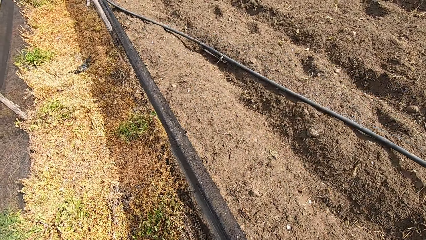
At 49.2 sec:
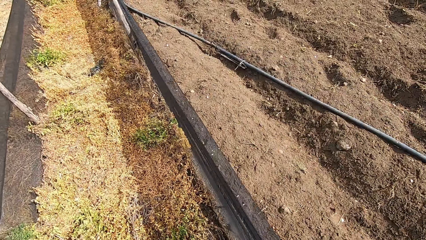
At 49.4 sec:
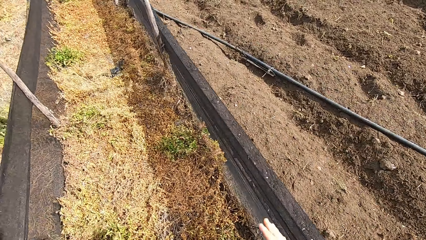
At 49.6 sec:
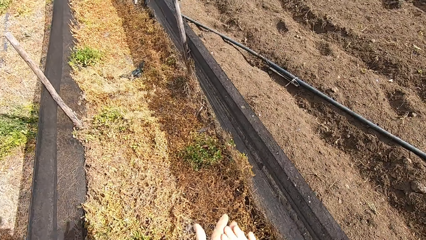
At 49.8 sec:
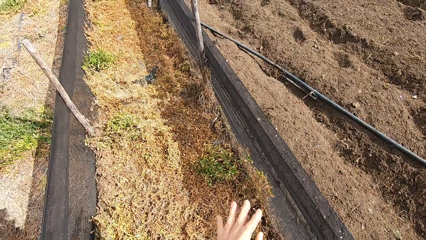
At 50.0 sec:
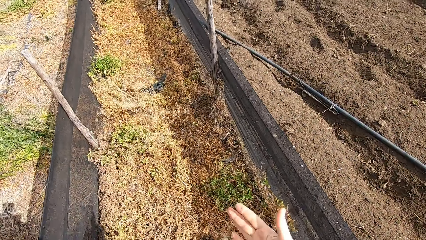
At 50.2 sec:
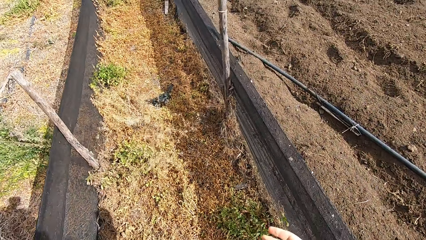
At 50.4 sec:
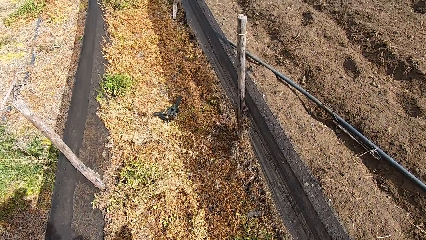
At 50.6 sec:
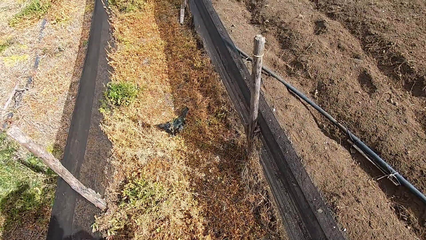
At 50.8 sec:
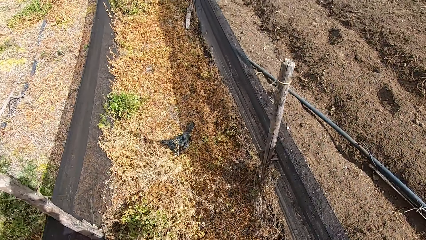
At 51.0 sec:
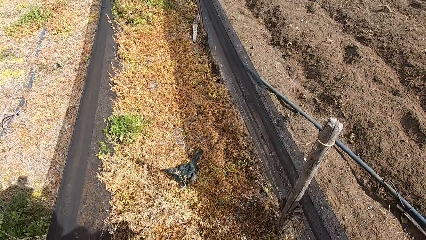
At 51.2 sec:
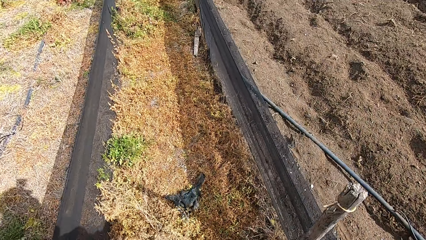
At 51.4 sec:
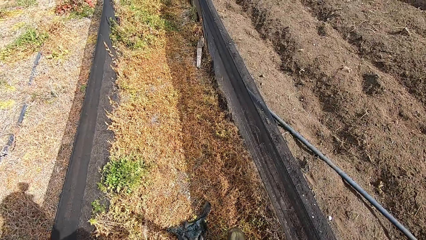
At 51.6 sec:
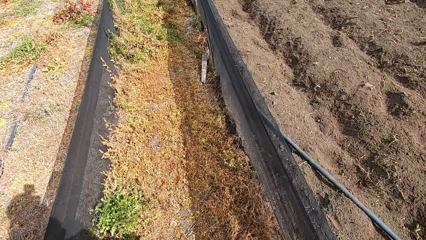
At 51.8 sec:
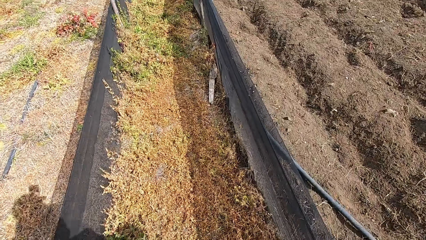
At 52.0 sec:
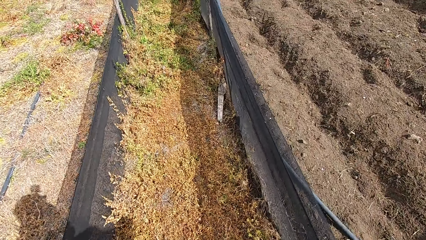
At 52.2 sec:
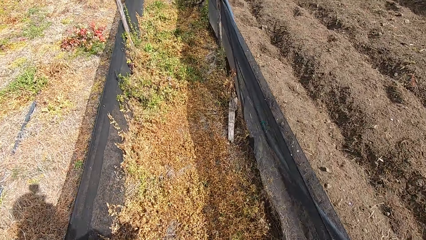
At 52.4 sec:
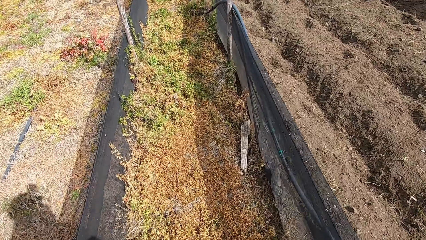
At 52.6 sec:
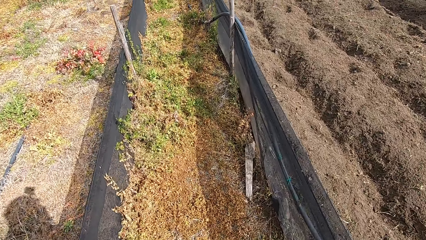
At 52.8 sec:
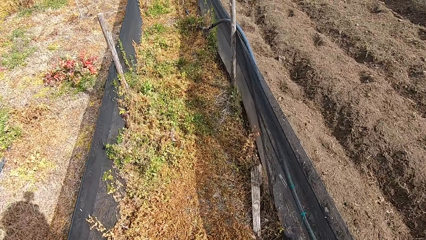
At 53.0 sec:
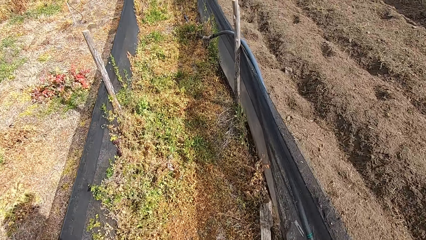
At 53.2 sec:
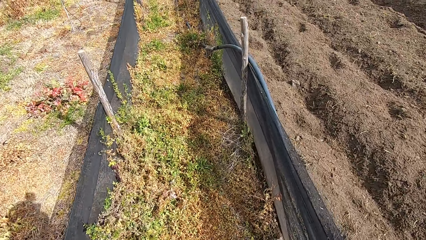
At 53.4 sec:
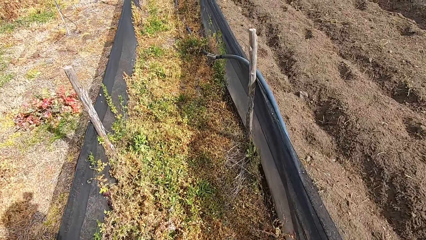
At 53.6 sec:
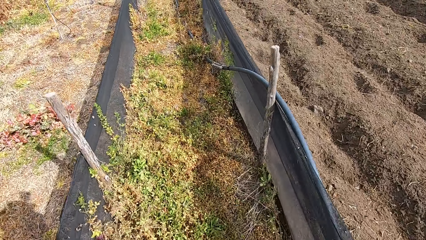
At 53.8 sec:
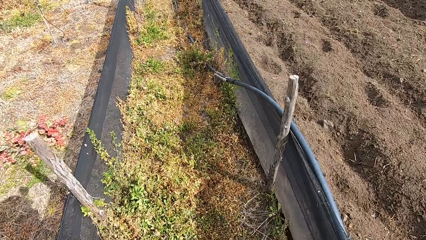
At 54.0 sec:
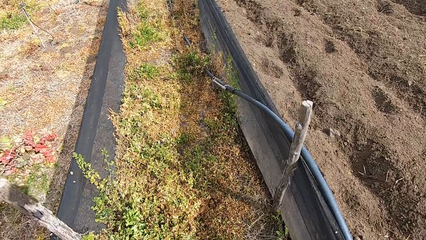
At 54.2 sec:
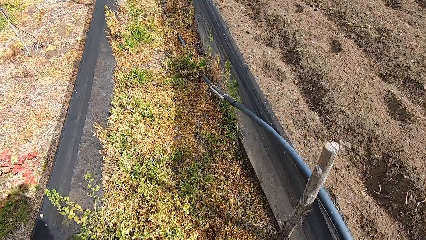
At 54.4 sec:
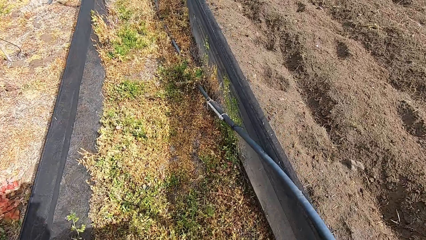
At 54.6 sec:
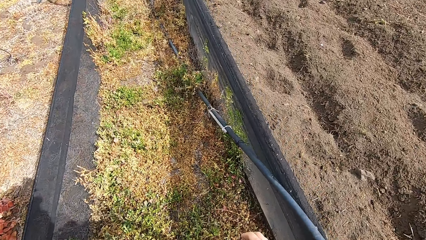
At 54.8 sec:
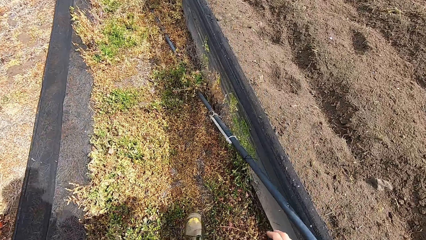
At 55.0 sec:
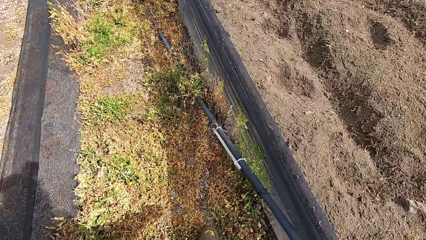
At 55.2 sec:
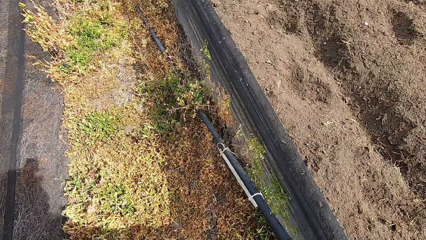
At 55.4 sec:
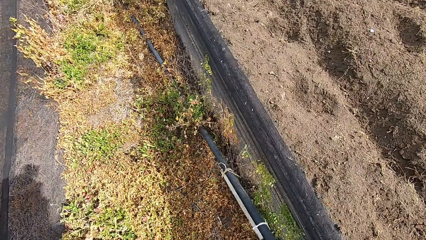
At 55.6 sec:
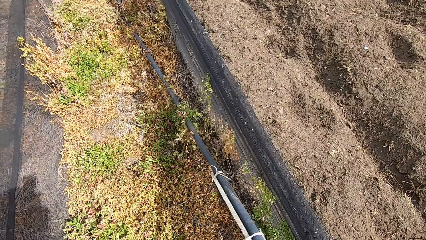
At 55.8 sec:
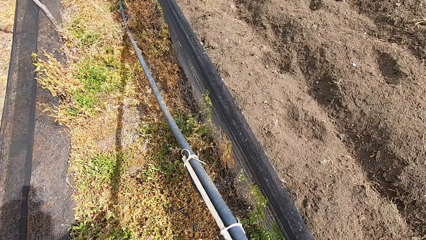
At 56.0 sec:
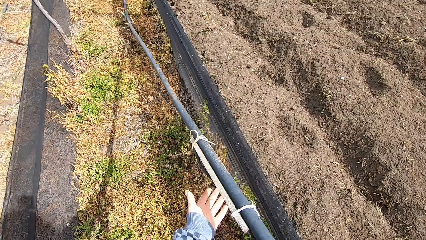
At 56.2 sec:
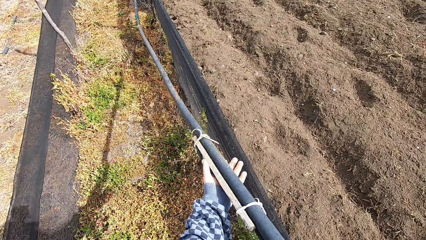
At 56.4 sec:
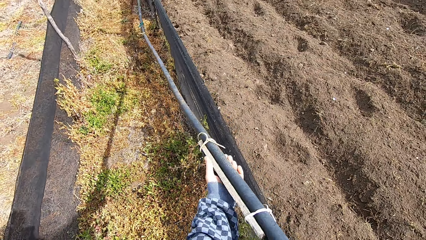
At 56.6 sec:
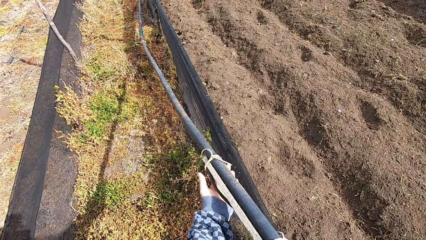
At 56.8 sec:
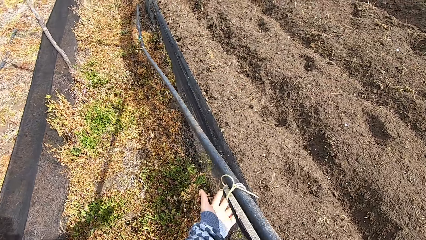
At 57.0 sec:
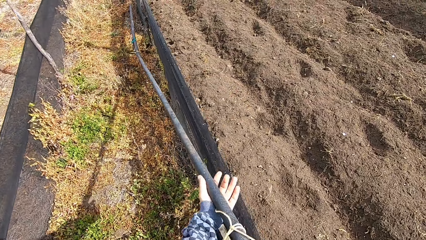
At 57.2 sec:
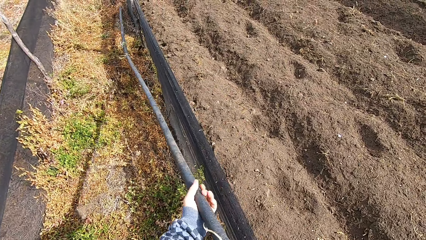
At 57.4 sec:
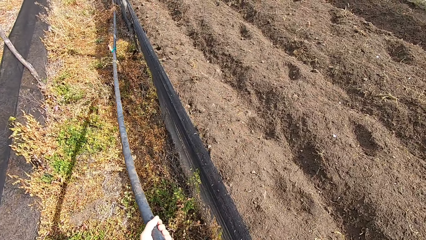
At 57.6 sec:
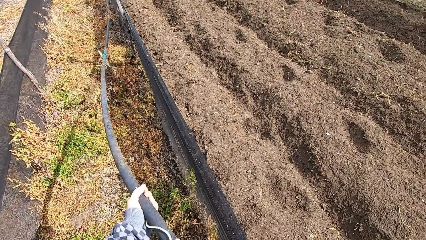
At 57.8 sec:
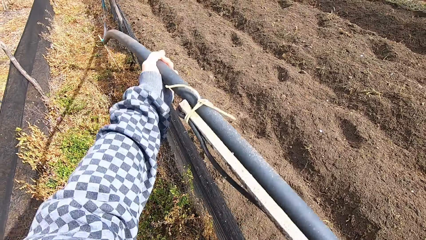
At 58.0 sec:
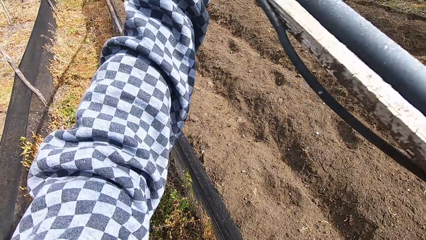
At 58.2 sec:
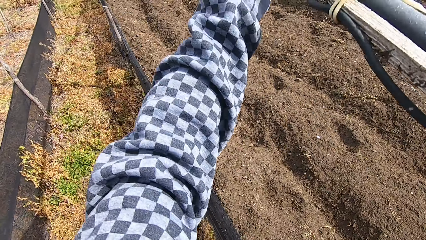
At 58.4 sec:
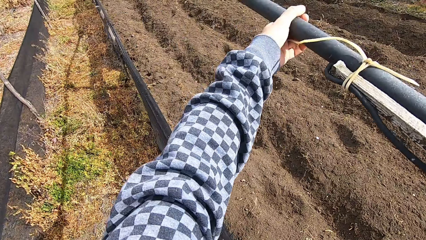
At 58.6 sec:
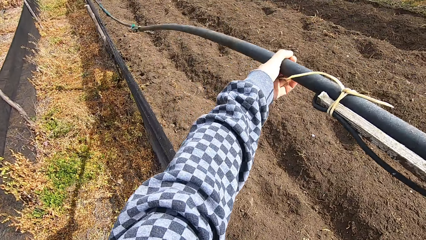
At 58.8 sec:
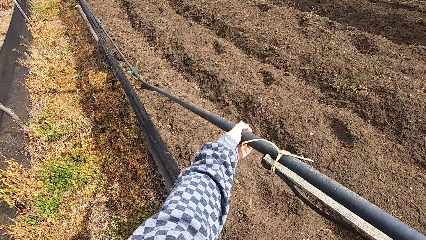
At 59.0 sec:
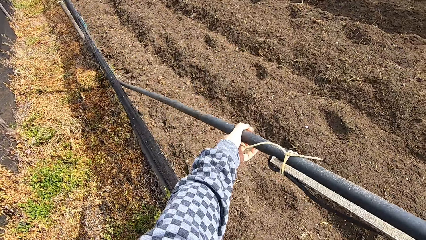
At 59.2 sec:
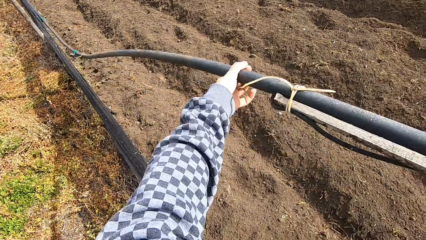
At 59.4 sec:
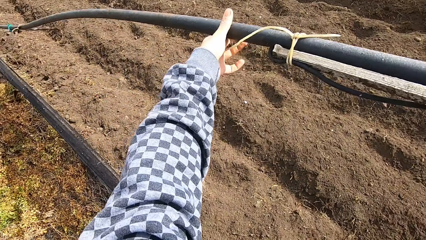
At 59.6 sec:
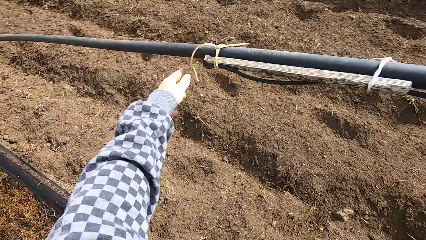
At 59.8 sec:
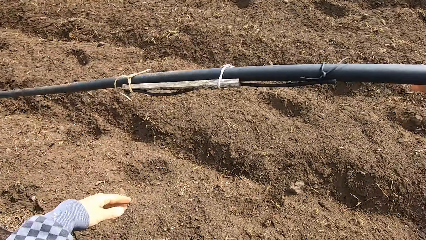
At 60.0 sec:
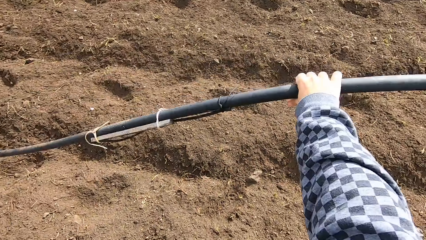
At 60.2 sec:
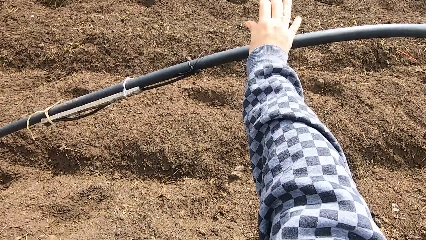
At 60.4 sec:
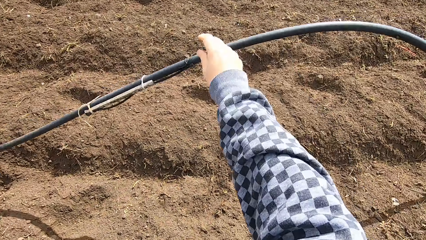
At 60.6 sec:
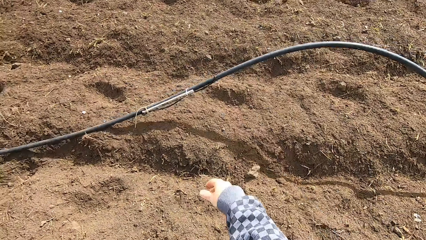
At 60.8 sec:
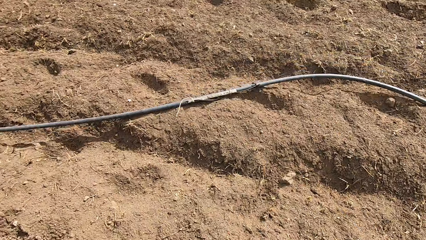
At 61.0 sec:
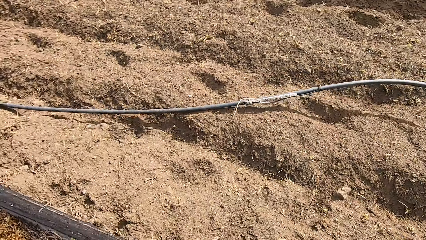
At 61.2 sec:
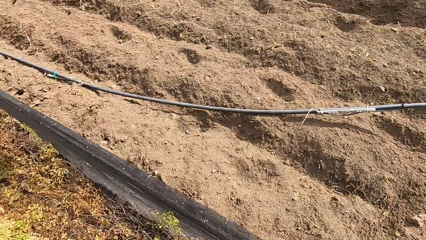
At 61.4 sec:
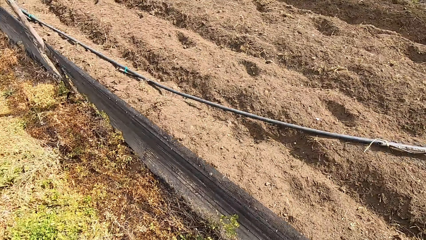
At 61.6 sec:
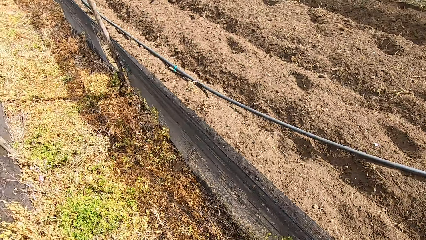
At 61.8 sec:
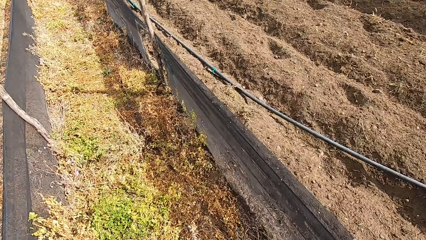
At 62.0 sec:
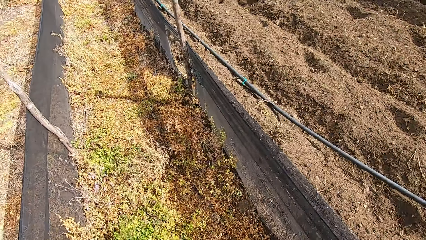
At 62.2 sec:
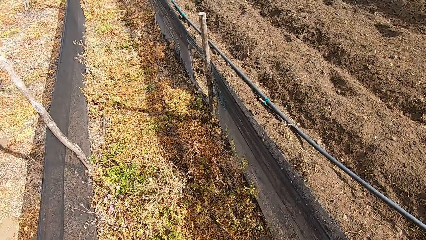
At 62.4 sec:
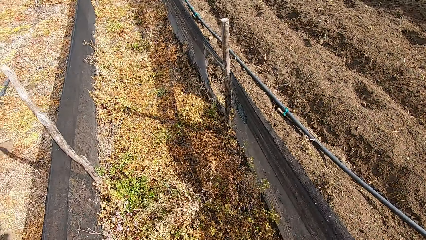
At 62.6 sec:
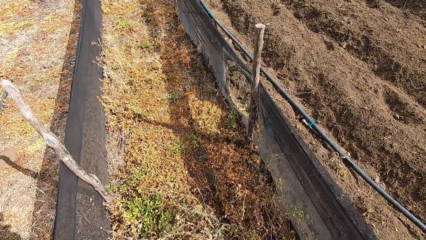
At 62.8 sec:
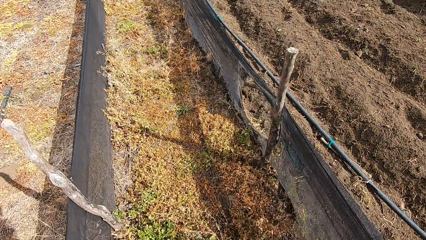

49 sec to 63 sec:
The camera wearer claps his hands. He cleans his hands. He walks toward the pipe. He picks up the pipe with his left hand. He pulls the pipe. He drops the pipe on the other side, beside him. He moves forward.

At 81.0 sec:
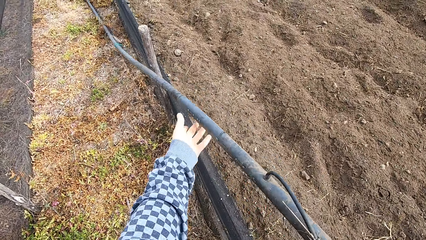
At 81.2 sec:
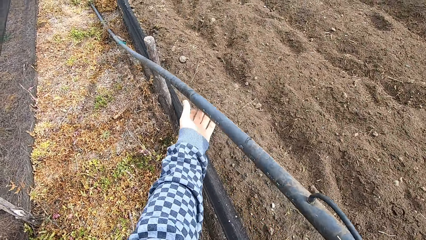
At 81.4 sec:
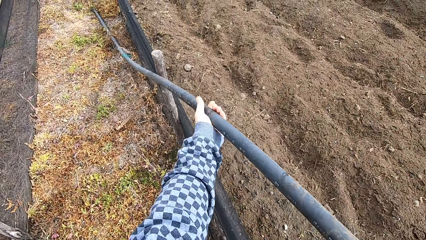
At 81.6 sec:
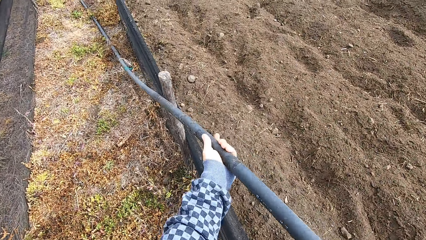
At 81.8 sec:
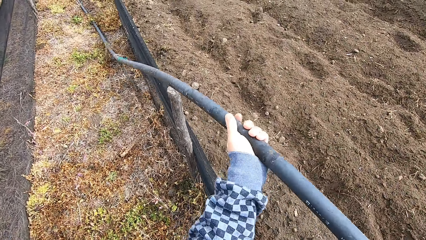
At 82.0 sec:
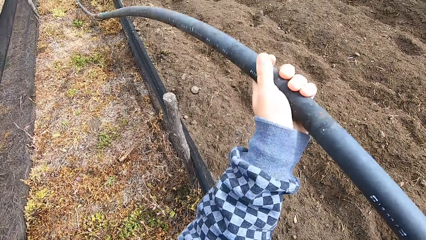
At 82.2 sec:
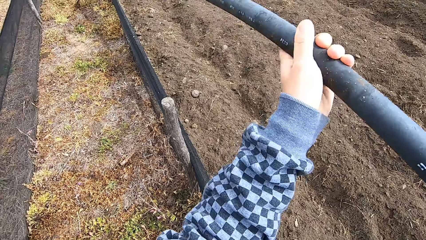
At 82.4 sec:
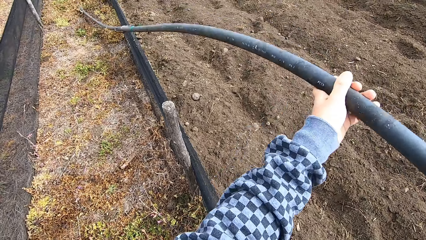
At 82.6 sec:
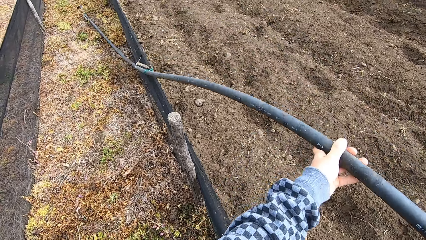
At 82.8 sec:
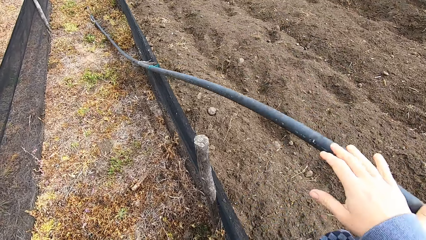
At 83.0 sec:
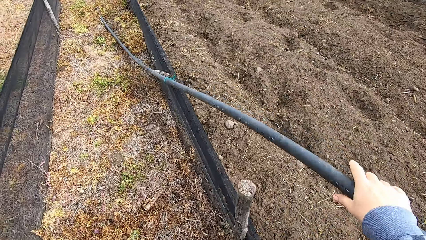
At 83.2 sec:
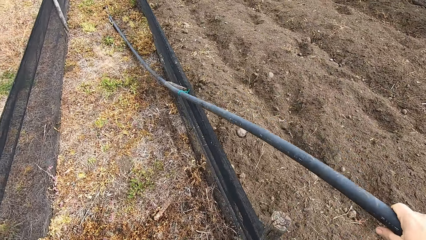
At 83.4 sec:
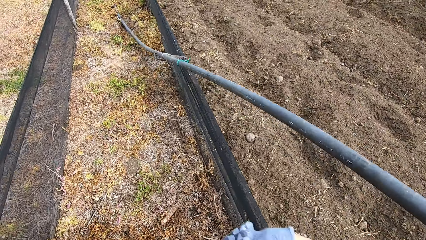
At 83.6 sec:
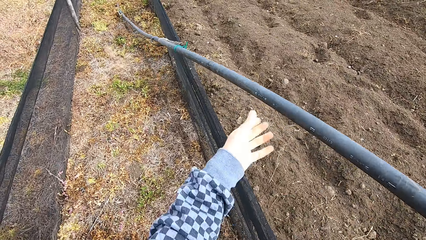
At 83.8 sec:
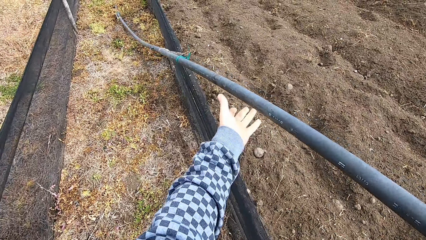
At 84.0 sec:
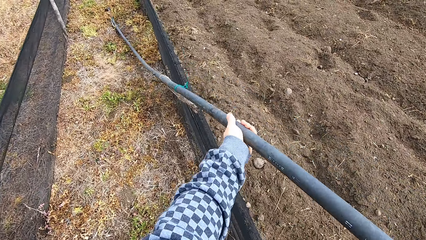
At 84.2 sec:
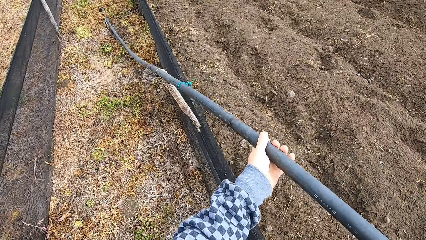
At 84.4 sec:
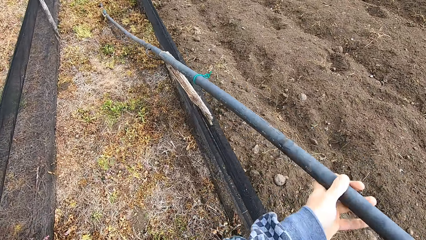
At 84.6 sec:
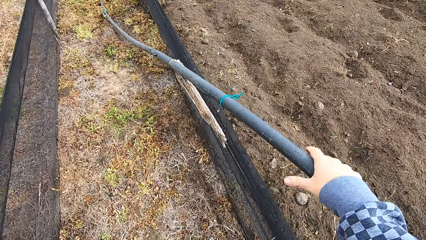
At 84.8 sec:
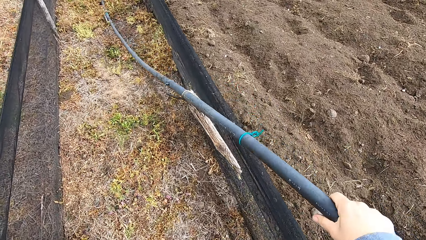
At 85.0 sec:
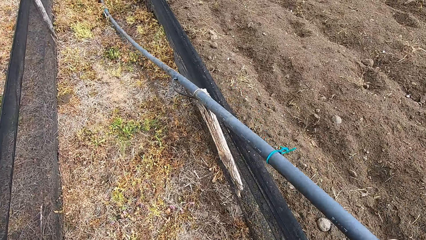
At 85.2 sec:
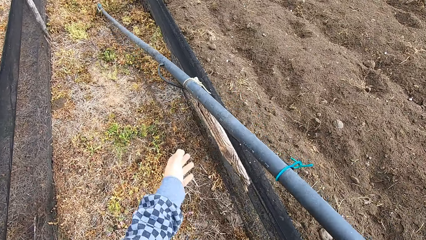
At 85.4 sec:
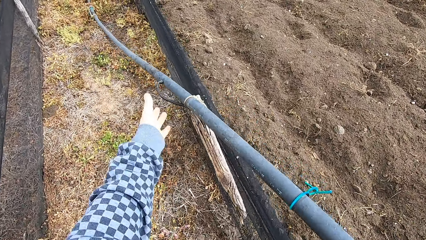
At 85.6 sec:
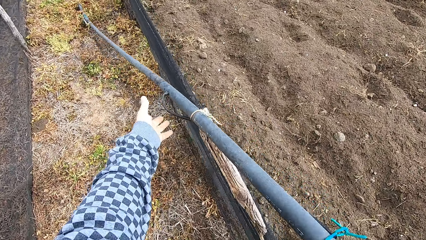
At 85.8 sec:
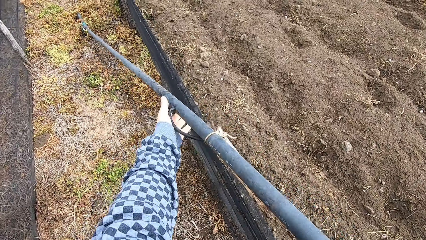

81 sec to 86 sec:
The camera wearer lifts the pipe. They lower the pipe. They pull the pipe.
